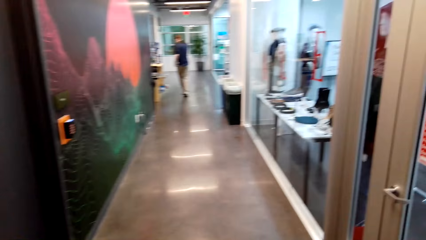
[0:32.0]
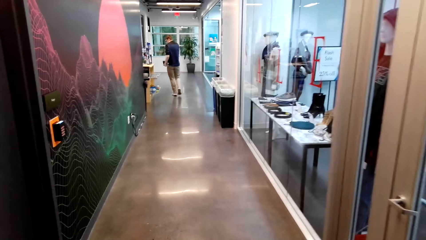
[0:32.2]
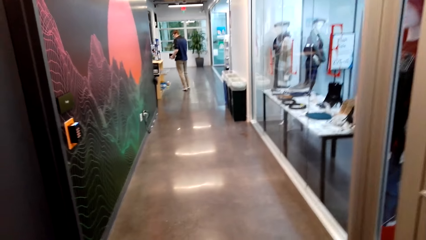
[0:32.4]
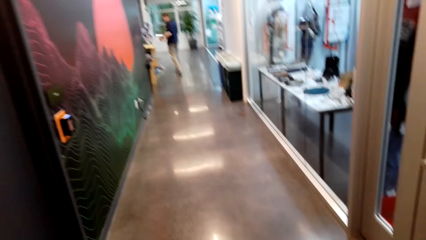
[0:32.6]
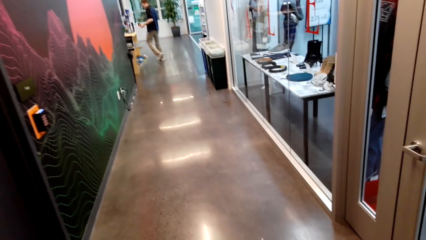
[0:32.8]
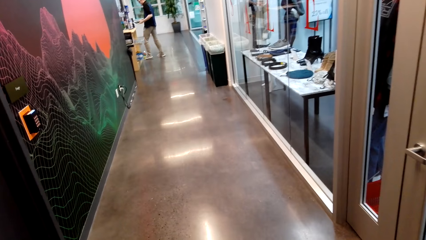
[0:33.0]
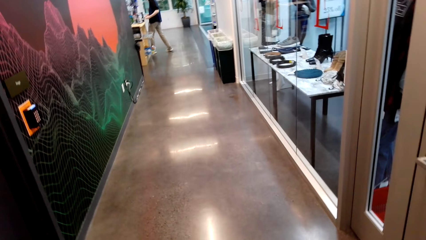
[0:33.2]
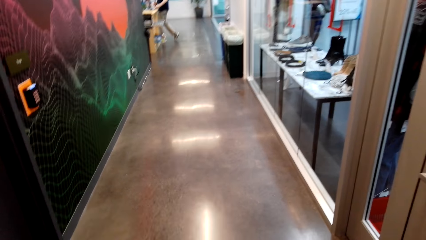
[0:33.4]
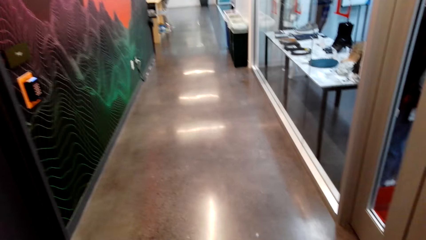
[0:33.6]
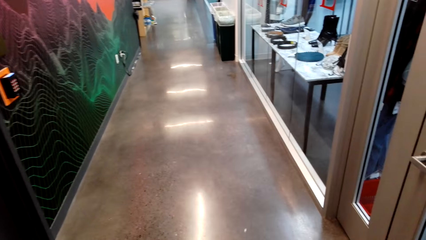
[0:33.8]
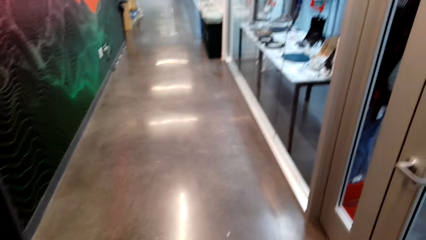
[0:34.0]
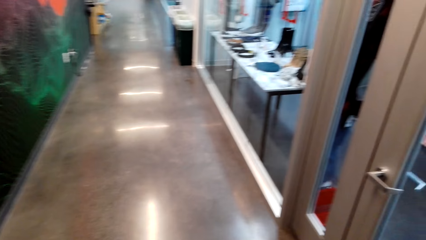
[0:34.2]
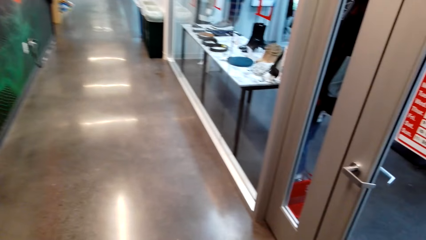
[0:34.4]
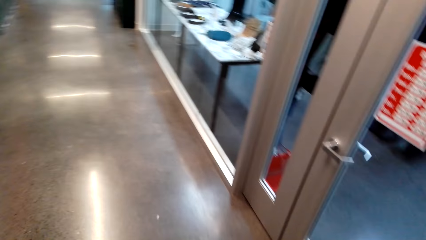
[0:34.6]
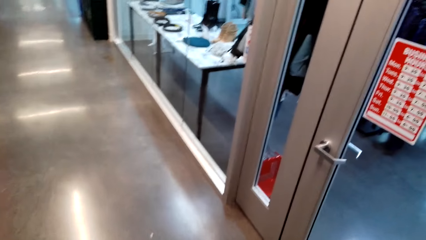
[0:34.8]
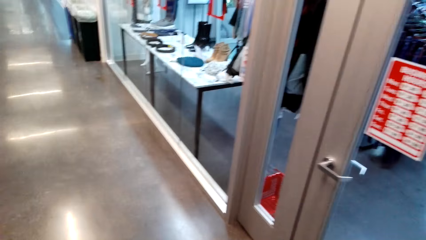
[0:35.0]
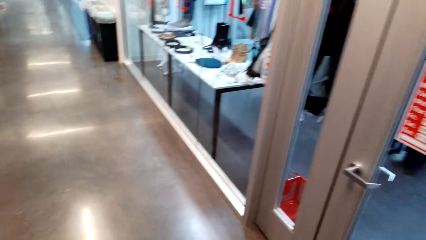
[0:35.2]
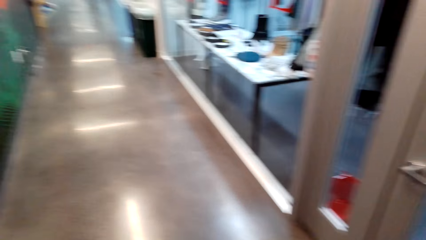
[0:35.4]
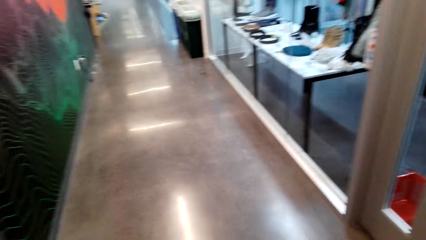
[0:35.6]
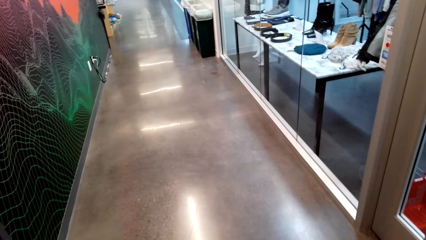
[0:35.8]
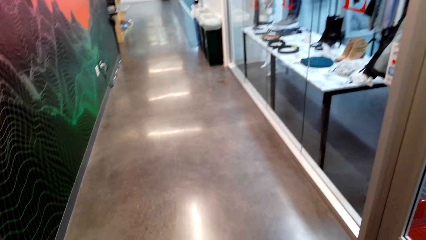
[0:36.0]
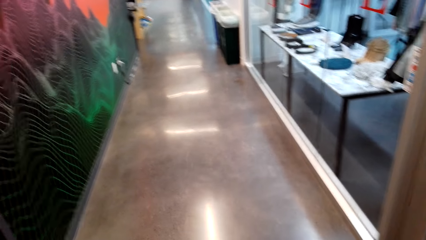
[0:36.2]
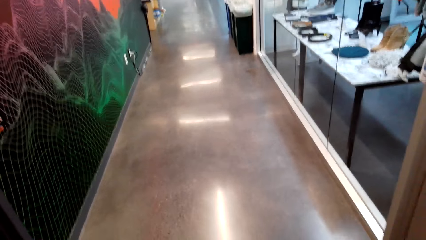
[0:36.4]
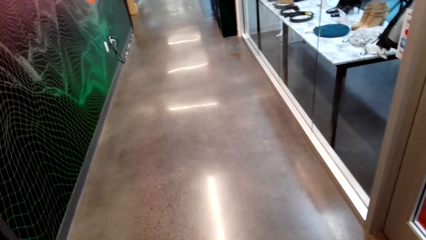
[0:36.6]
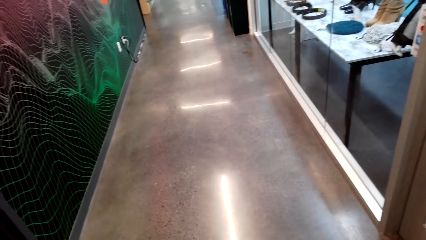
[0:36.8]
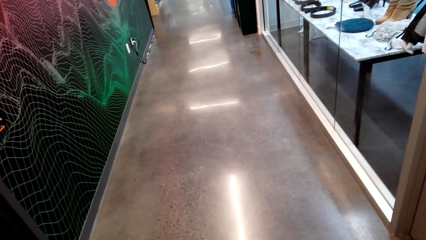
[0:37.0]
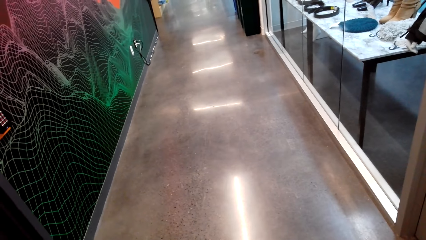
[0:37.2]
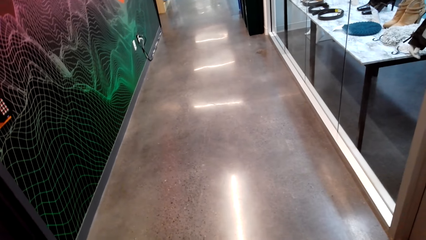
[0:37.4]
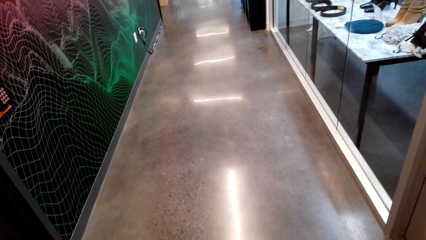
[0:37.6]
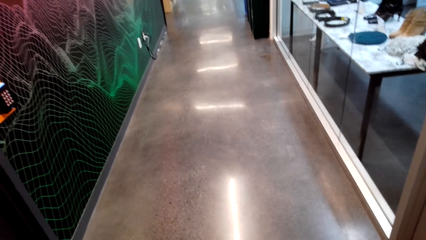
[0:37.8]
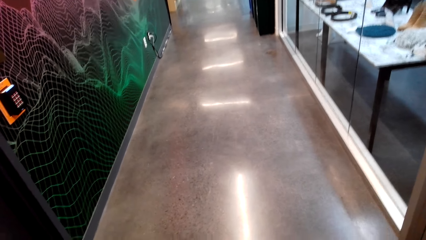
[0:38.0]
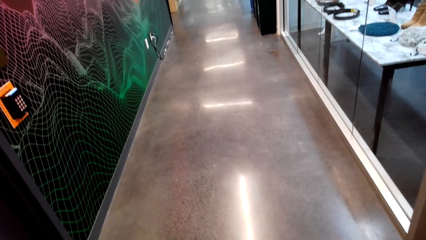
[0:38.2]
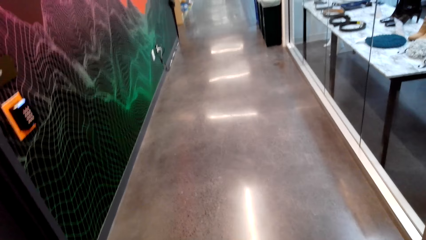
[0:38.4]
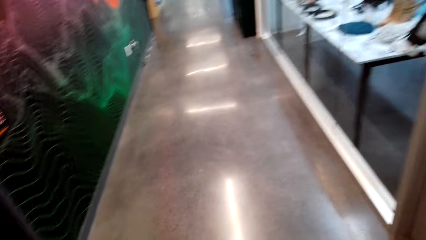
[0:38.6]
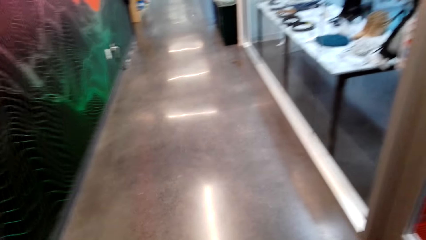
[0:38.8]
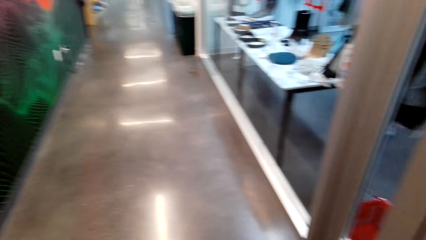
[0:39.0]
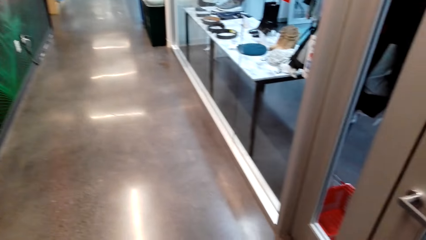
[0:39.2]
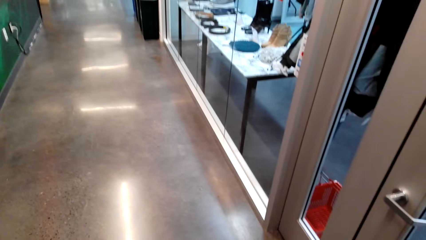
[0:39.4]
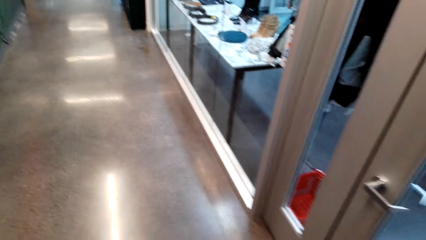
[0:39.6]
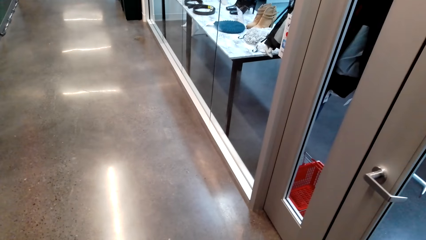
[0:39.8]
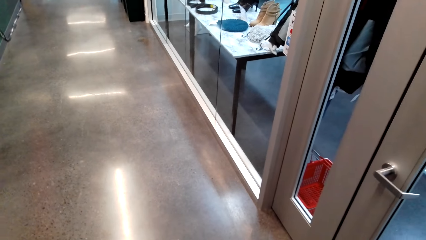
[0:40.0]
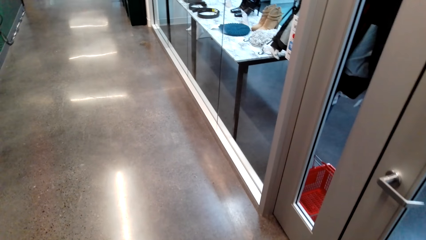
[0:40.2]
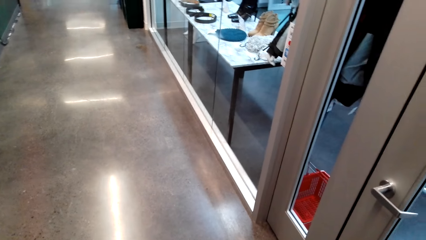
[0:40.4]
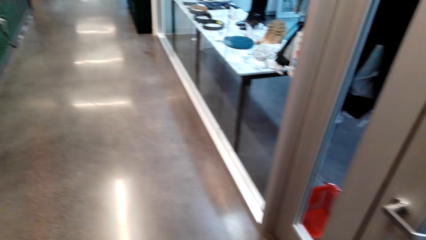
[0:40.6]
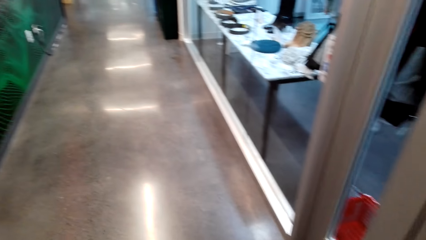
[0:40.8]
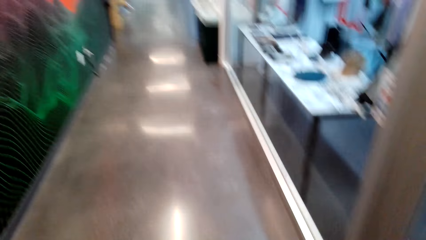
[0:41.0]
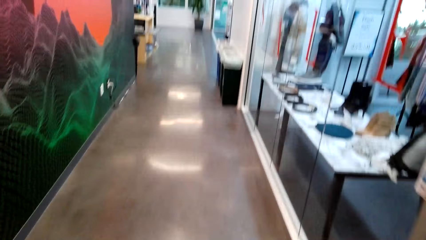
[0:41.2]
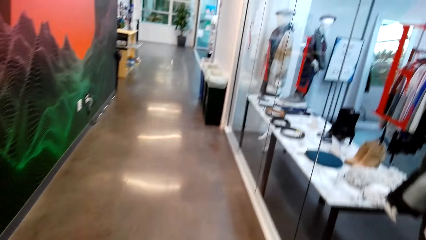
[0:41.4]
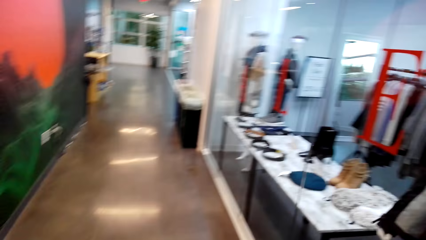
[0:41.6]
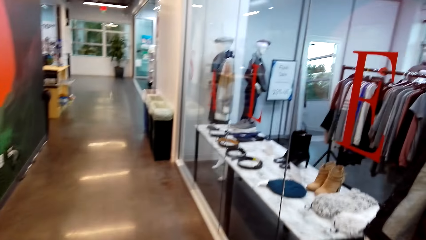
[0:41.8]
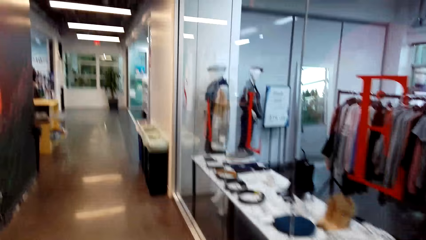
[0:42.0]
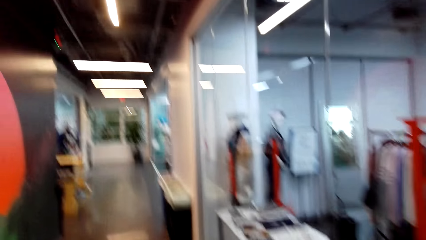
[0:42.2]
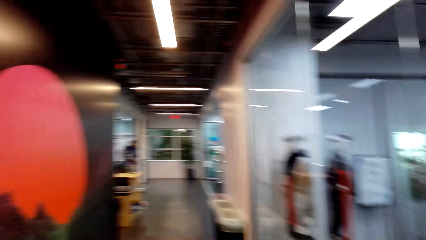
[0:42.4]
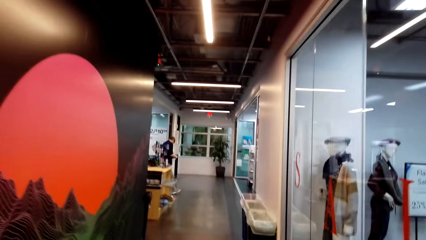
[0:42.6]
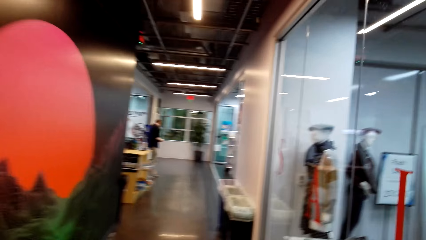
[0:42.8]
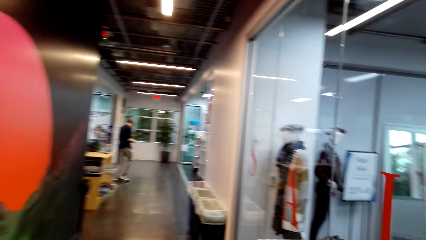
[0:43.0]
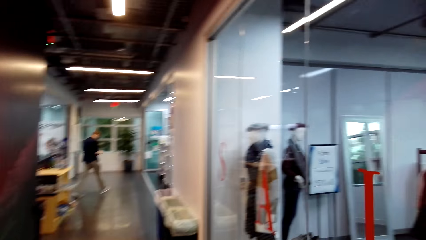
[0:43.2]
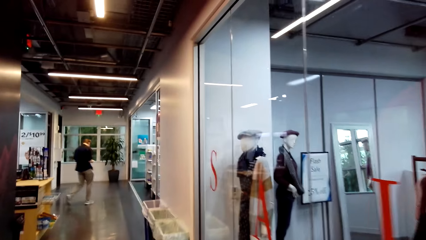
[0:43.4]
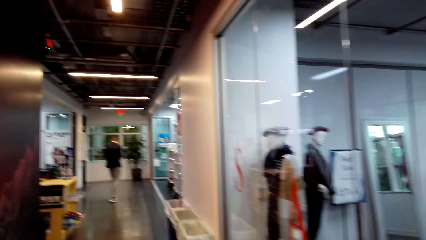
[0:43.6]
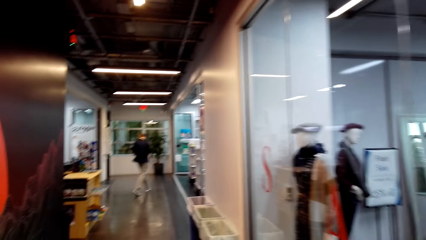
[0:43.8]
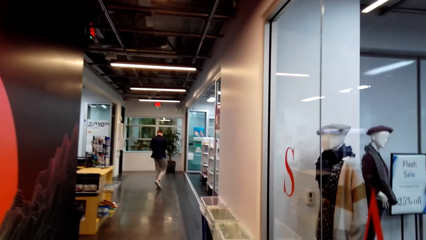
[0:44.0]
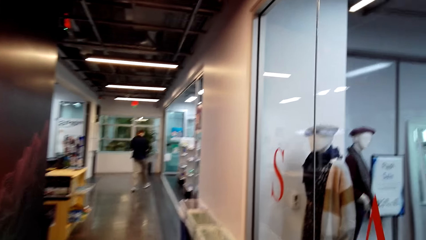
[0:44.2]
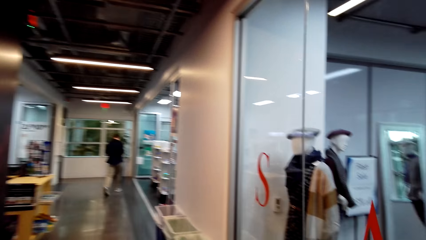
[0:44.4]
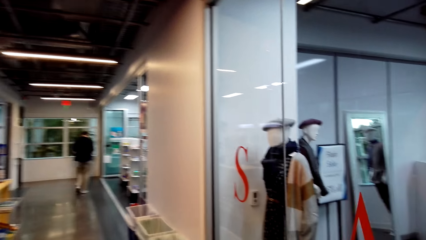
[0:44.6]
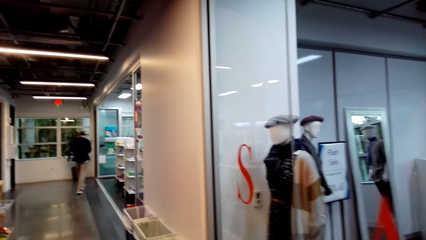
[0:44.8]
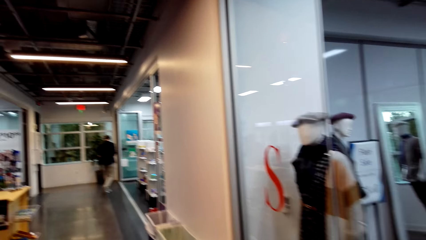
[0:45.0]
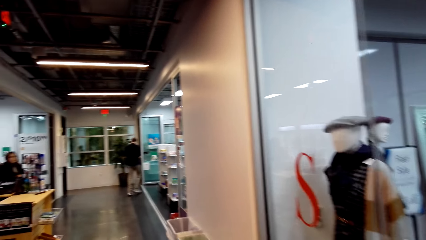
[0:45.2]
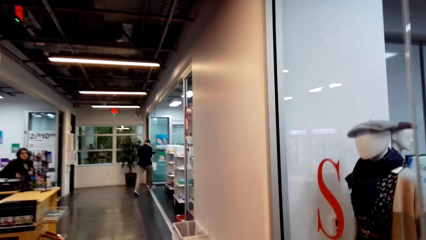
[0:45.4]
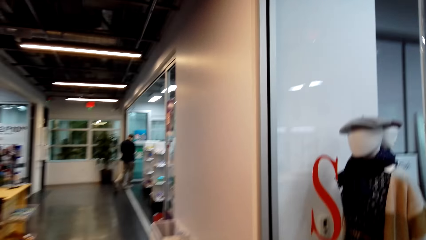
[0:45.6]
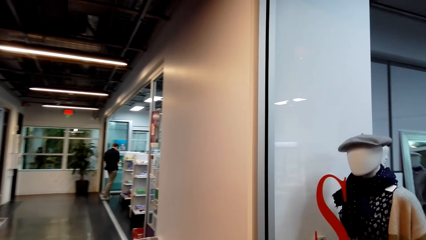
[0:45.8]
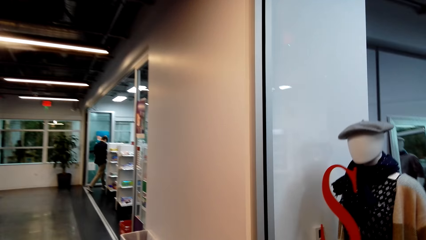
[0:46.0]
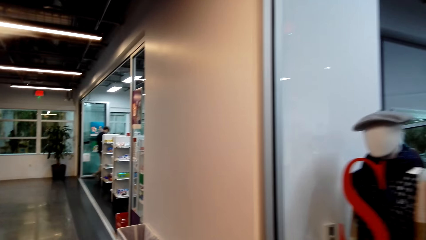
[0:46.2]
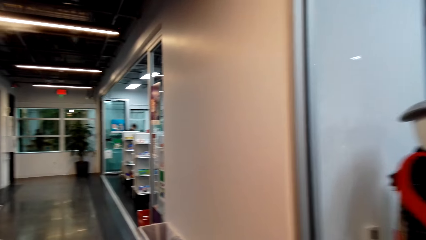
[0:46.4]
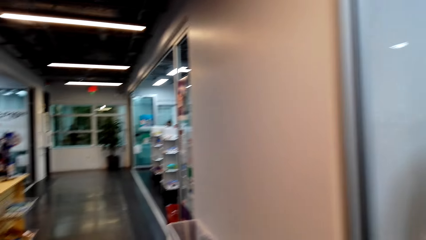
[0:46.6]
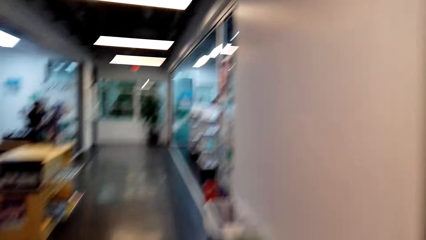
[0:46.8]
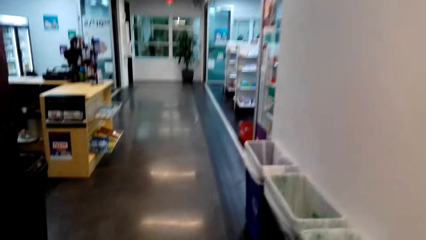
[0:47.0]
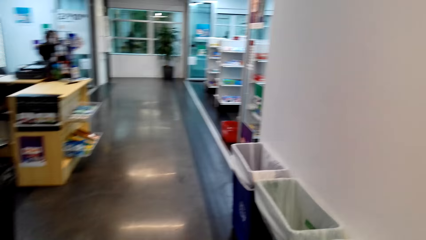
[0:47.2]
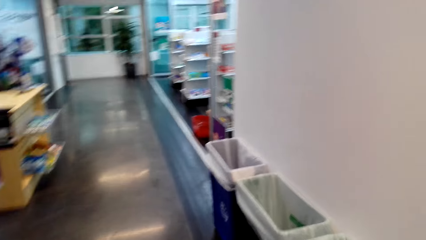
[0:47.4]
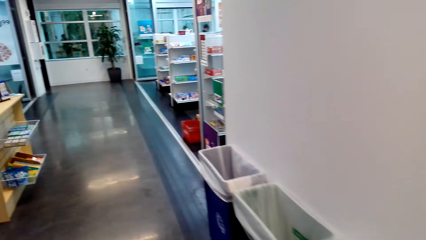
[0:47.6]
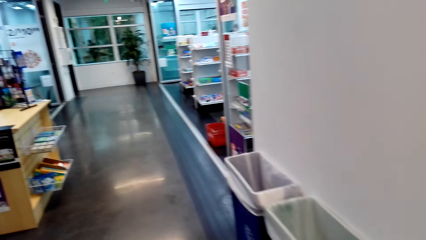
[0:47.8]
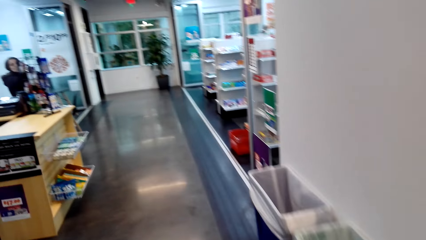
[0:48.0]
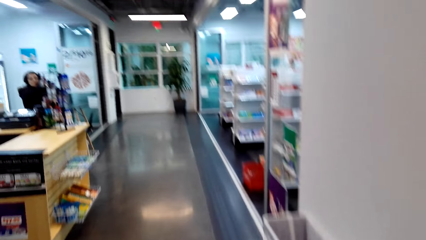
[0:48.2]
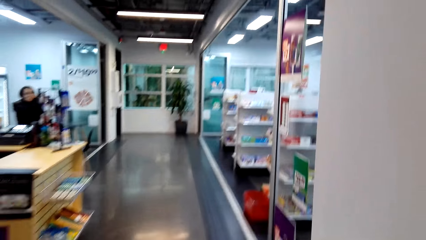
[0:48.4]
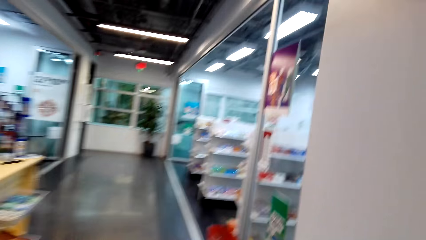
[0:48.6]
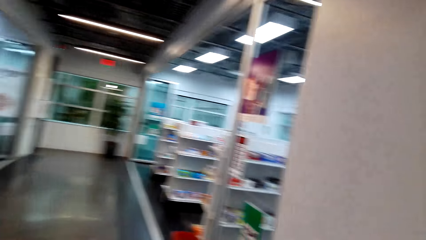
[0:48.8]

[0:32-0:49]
The camera wearer looks around. They walk into the store.
